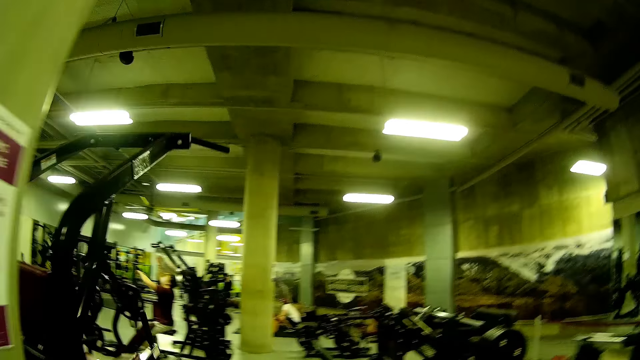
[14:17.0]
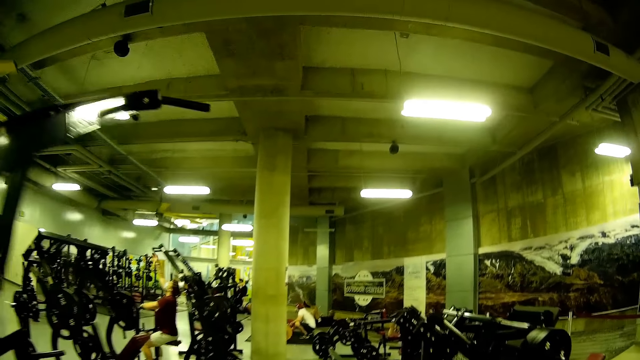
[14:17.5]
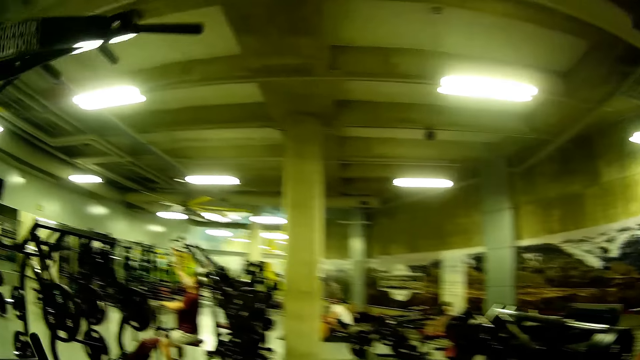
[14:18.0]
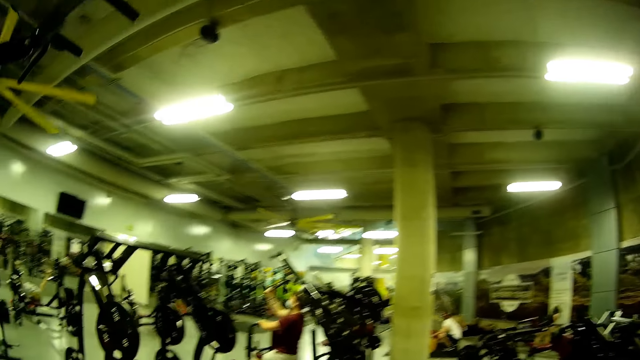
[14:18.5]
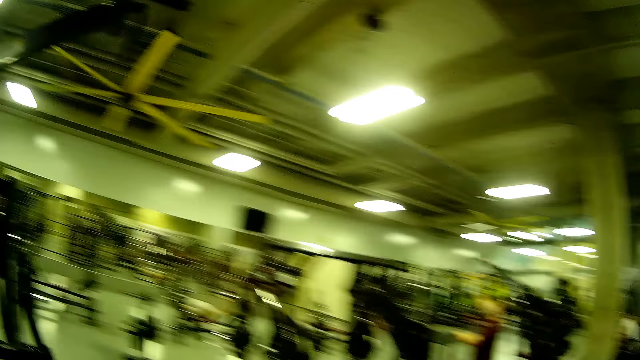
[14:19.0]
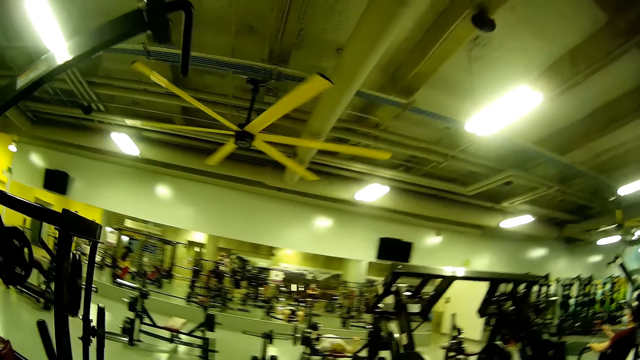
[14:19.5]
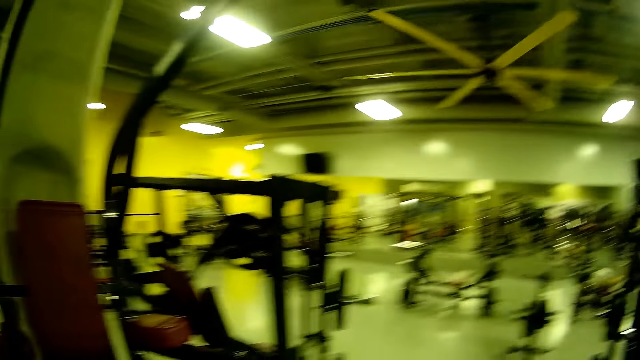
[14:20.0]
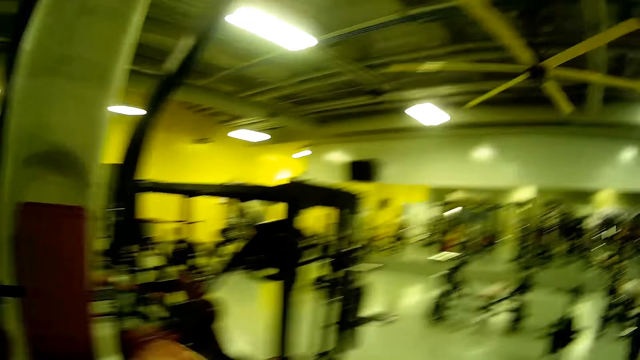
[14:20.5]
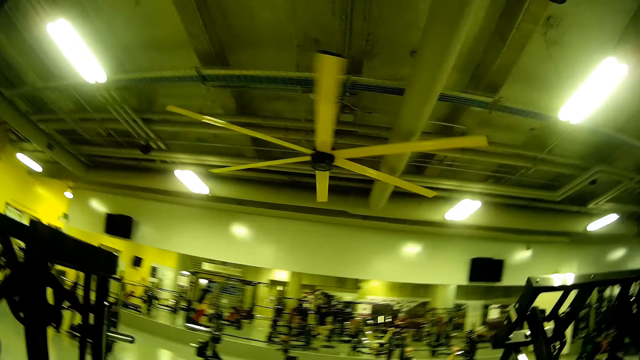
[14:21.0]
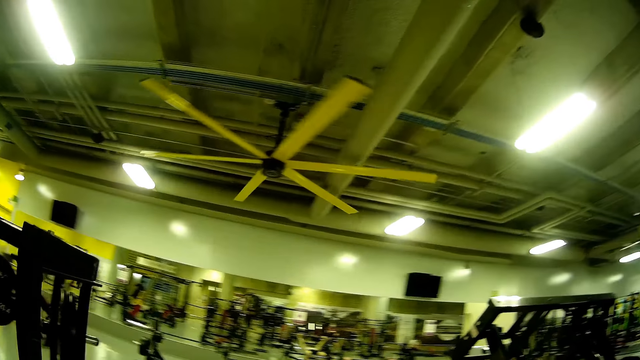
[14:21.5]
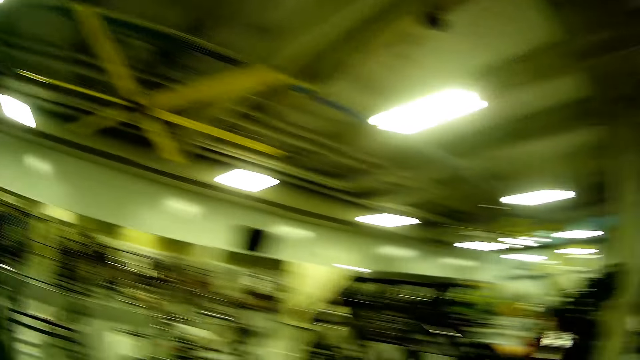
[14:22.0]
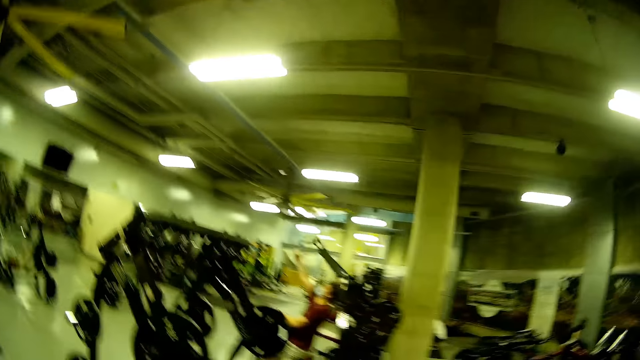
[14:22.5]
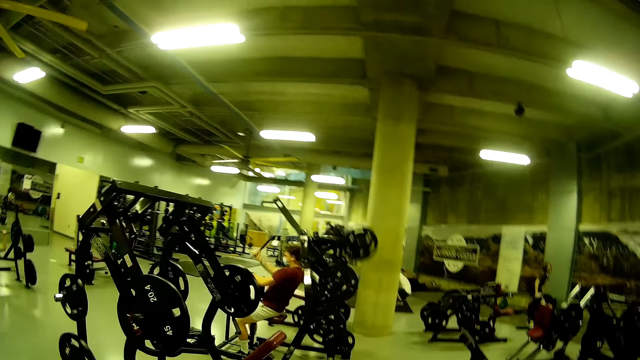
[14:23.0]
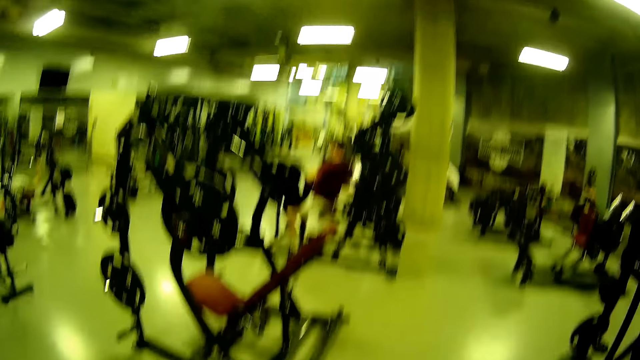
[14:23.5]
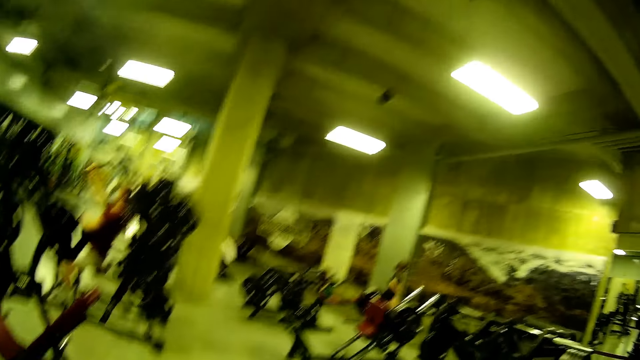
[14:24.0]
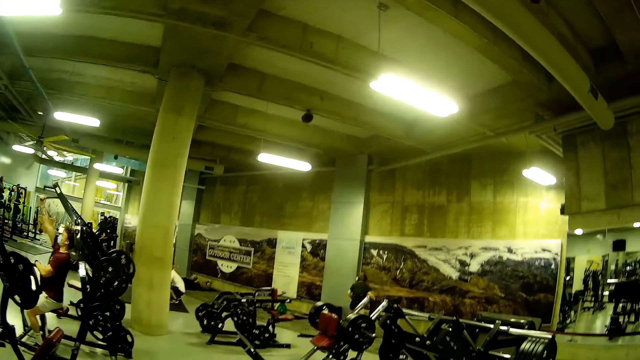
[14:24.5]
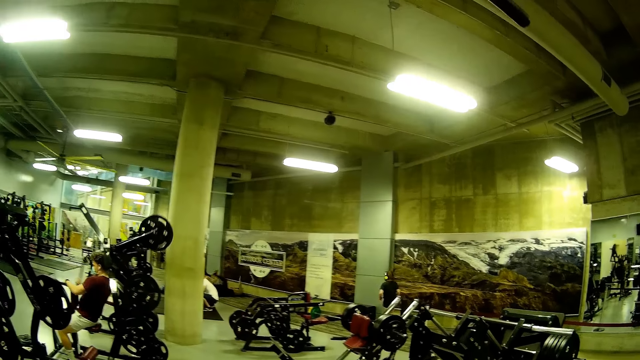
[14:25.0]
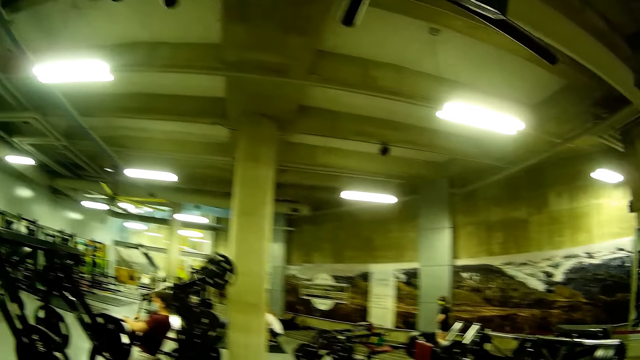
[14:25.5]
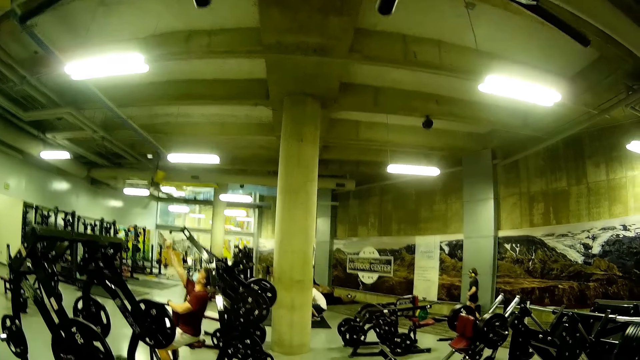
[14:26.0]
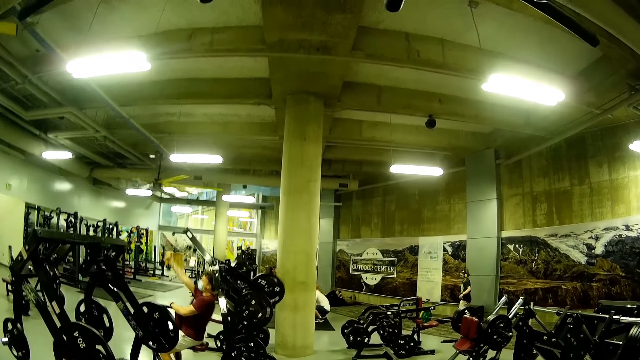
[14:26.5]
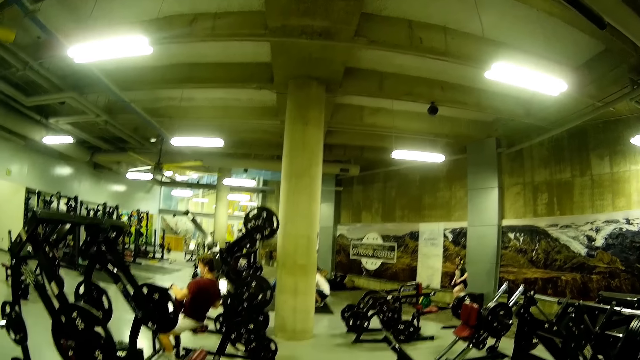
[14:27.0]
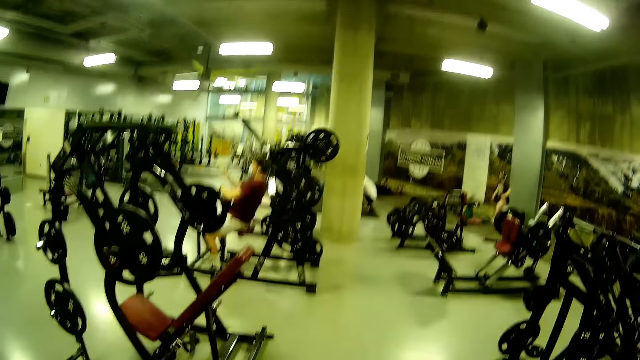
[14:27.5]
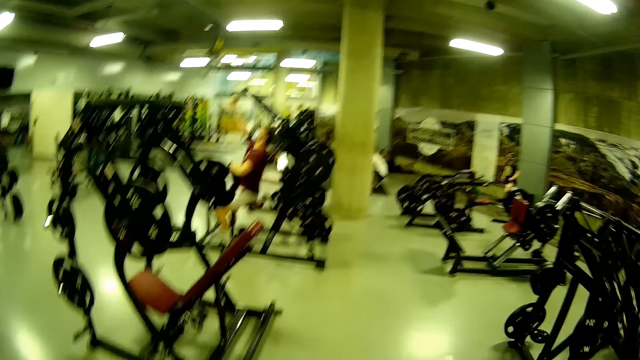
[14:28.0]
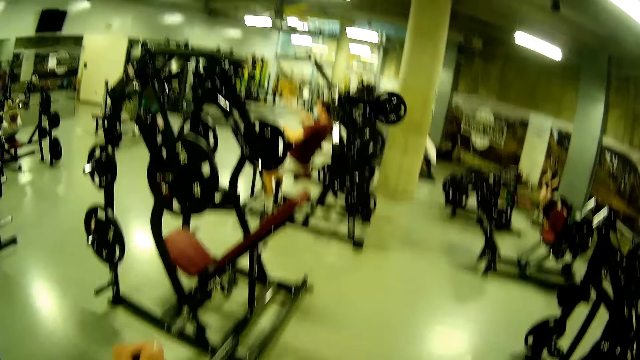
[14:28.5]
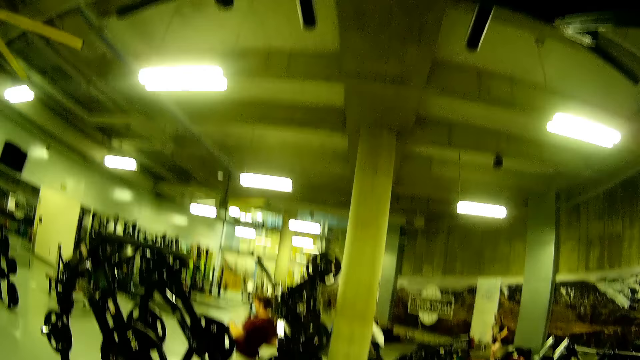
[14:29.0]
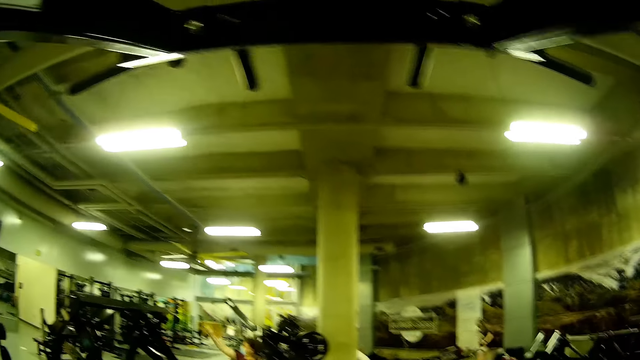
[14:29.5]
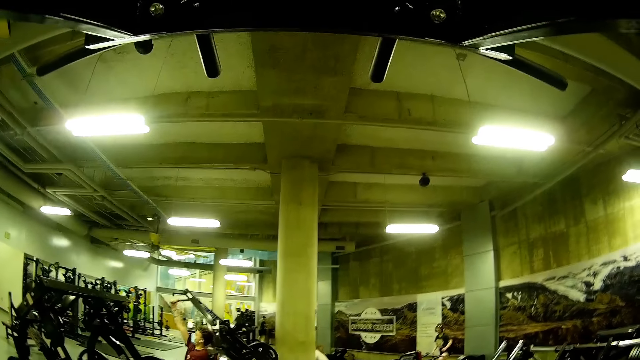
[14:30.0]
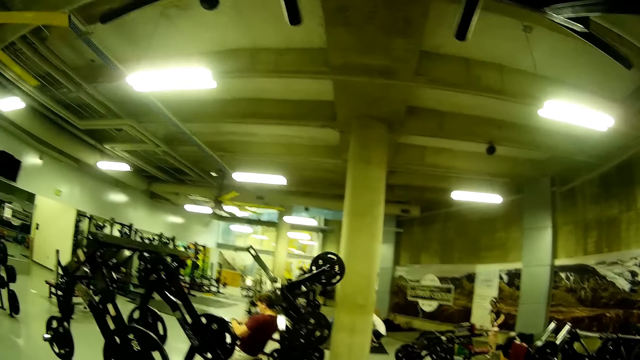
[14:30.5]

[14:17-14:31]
A man appears. The camera wearer looks around. The man exercises his right hand with a weight machine. The man moves the hand. Another man steps forward. A woman walks in front of the camera wearer. The camera wearer looks around.

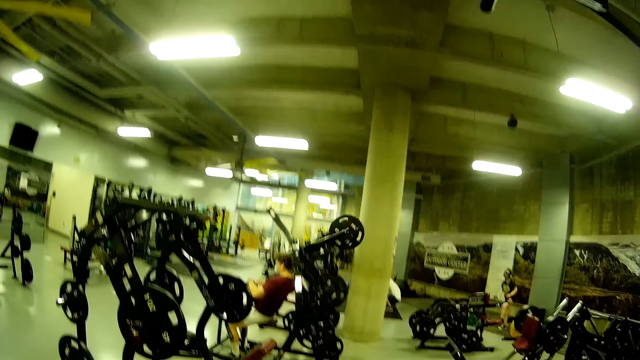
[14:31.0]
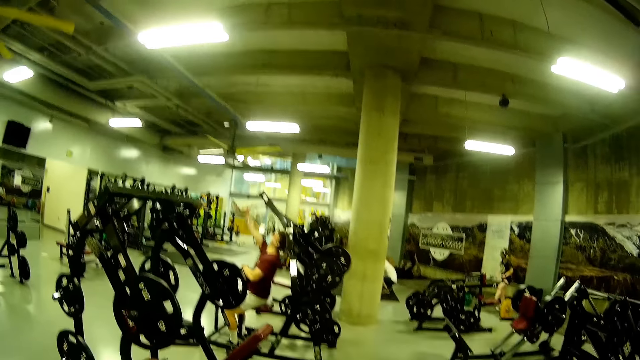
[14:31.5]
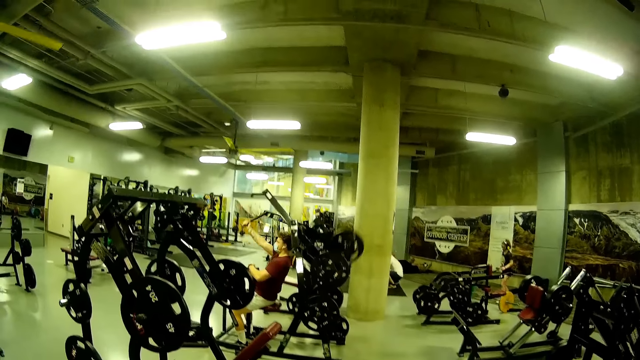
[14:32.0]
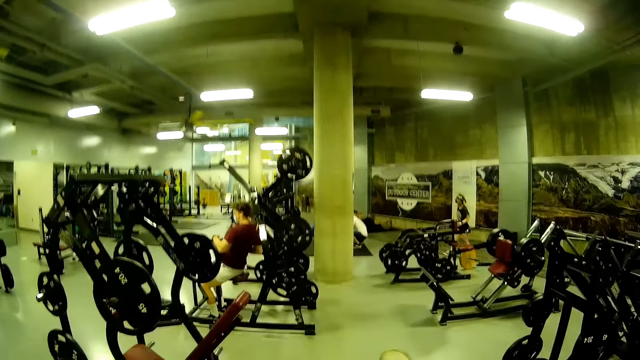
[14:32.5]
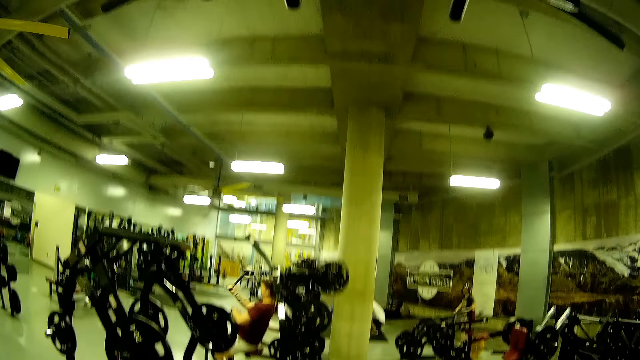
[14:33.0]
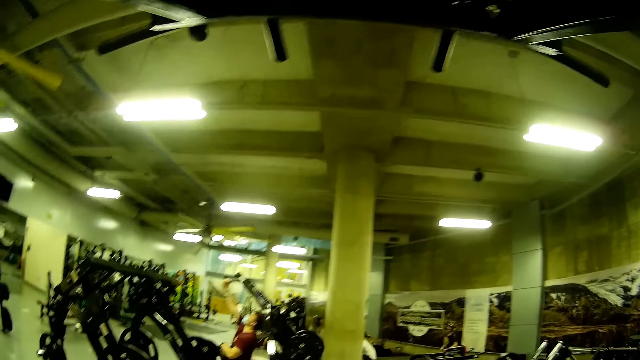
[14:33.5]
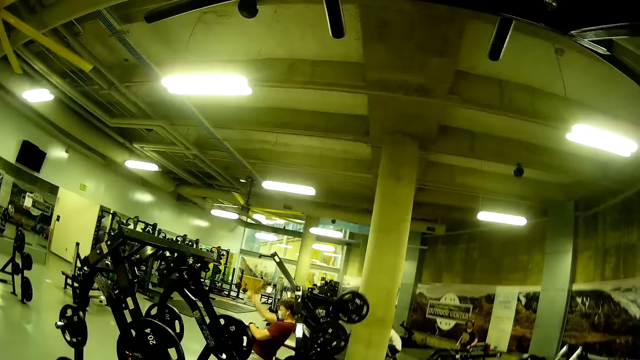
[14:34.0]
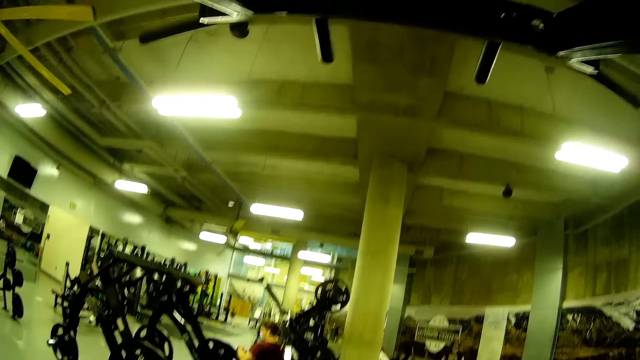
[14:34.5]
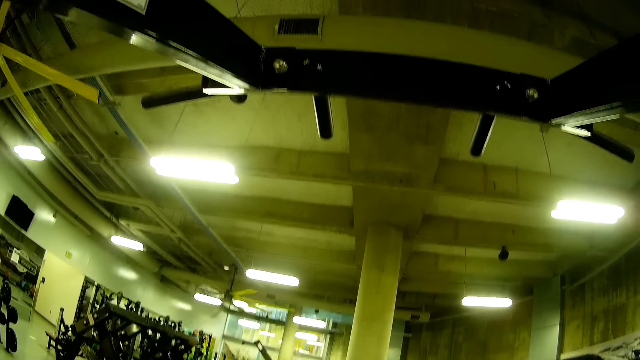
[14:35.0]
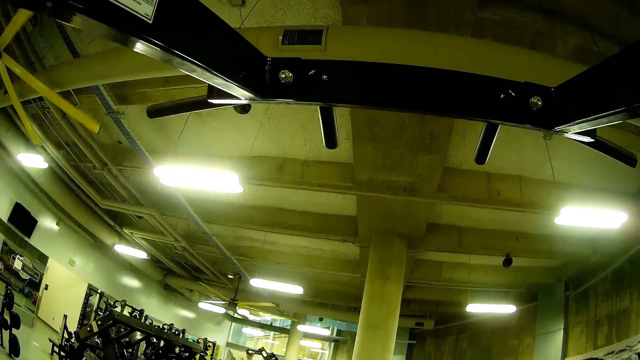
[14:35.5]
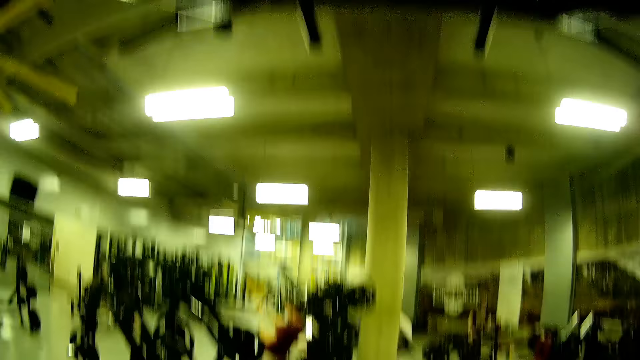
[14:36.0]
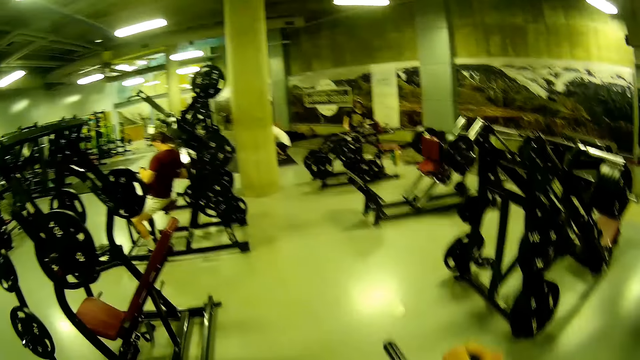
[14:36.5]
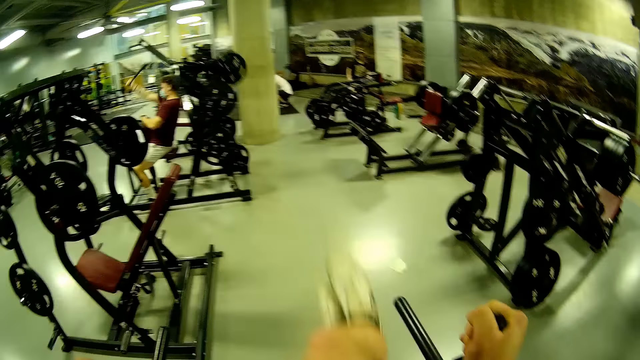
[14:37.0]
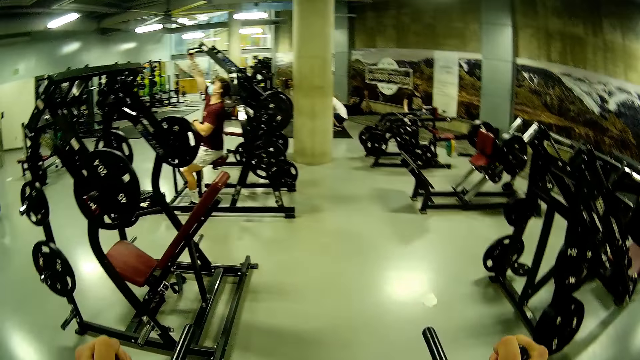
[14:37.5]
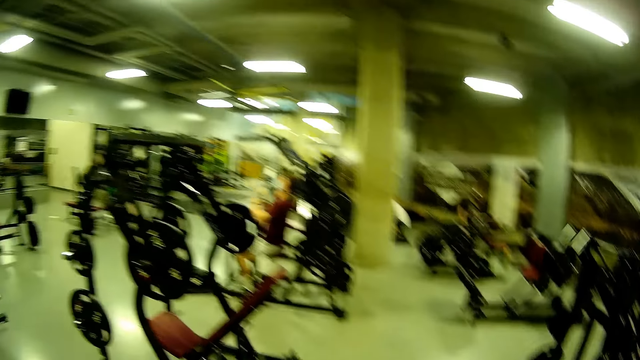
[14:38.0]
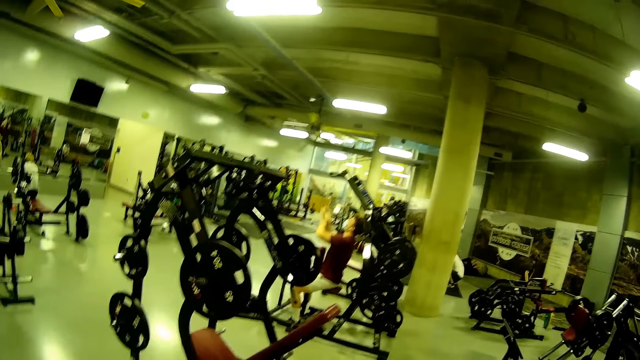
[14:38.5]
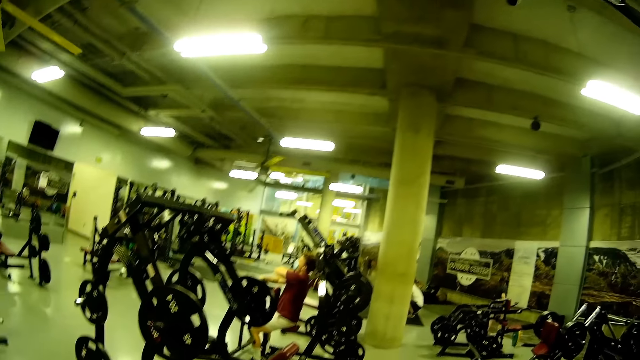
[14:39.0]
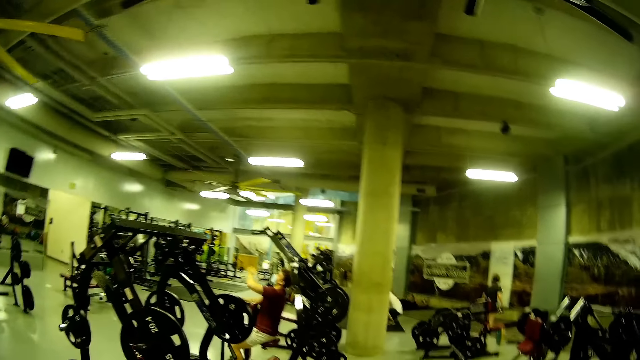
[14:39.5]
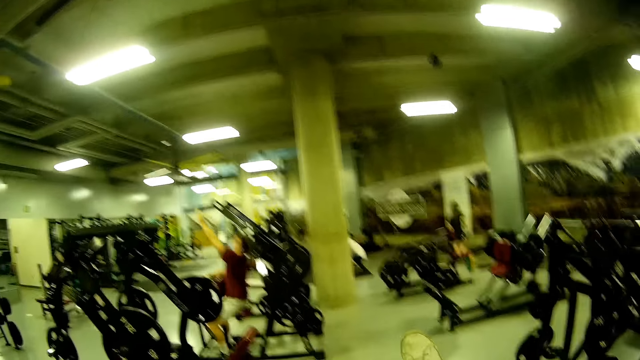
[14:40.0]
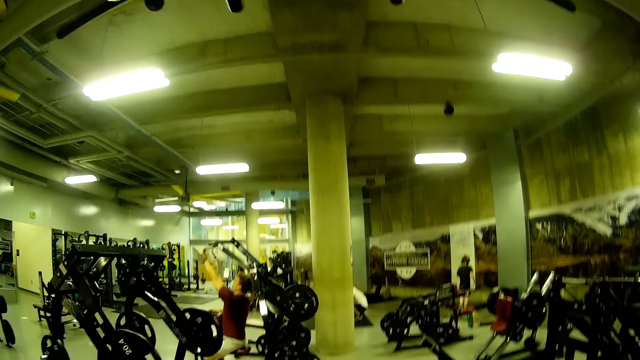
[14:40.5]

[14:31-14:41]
The camera wearer moves the leg. They look around.
